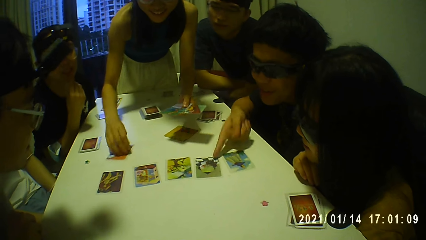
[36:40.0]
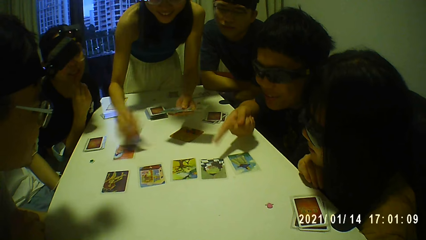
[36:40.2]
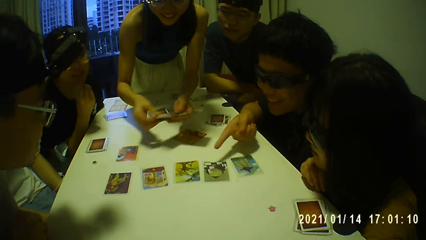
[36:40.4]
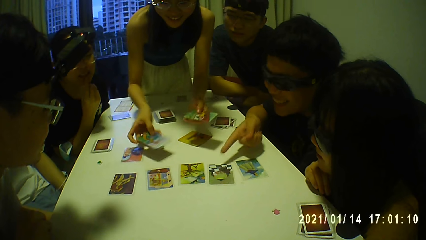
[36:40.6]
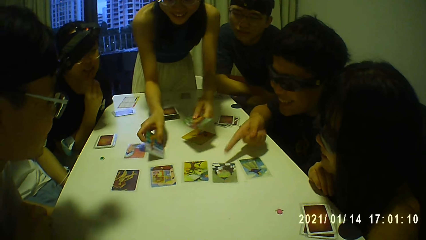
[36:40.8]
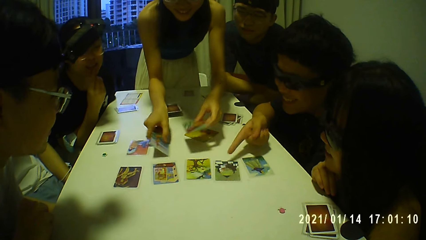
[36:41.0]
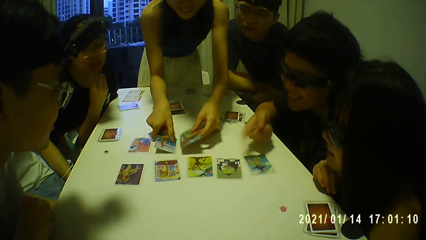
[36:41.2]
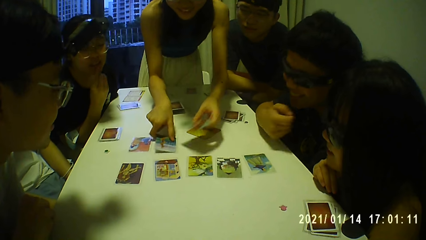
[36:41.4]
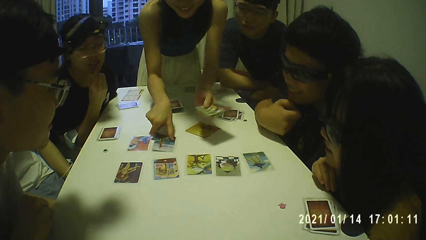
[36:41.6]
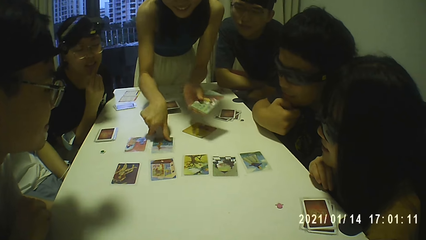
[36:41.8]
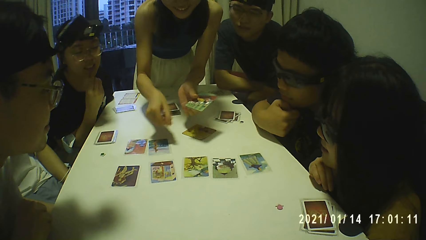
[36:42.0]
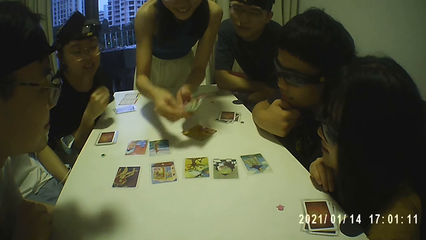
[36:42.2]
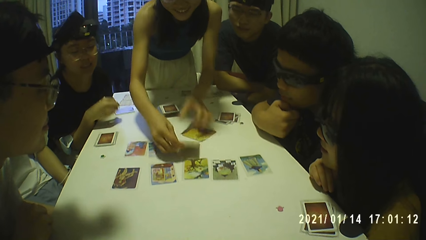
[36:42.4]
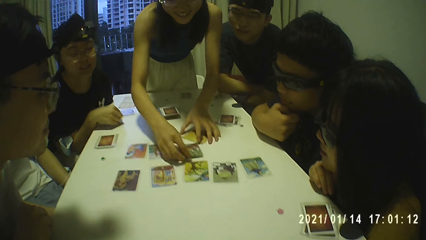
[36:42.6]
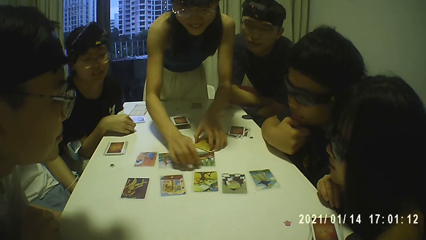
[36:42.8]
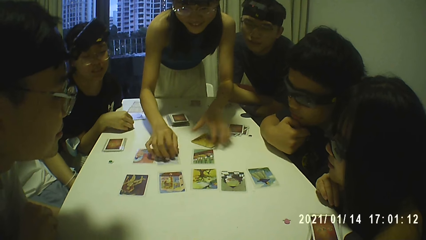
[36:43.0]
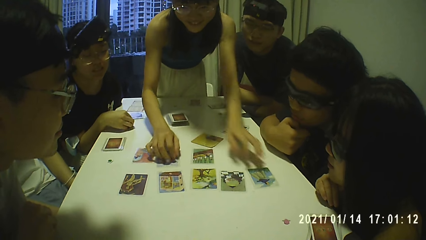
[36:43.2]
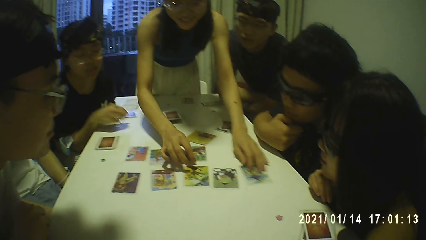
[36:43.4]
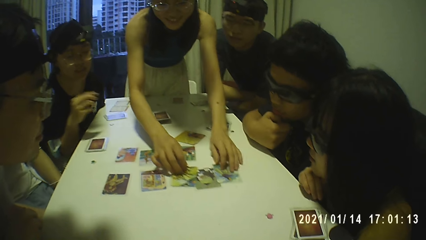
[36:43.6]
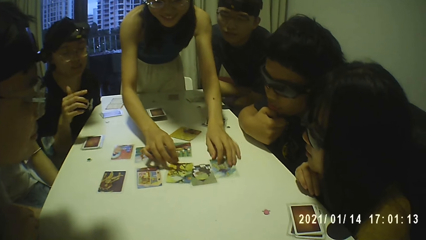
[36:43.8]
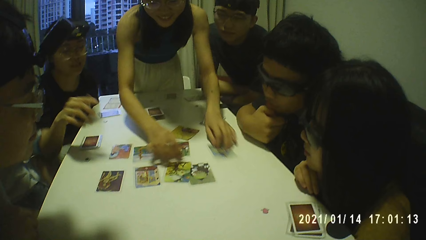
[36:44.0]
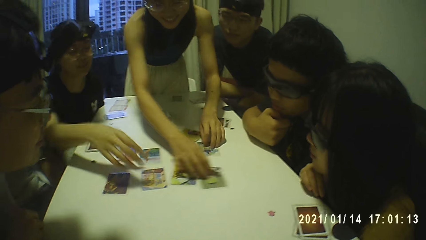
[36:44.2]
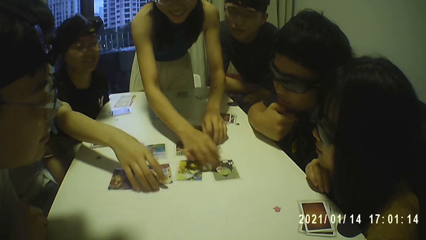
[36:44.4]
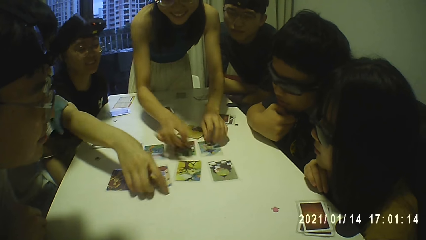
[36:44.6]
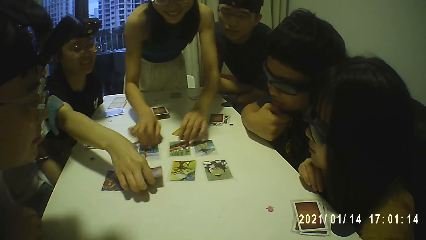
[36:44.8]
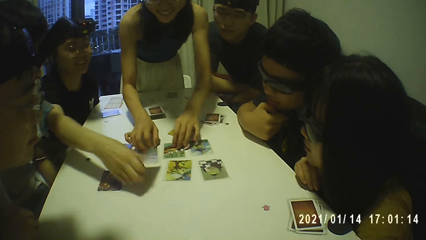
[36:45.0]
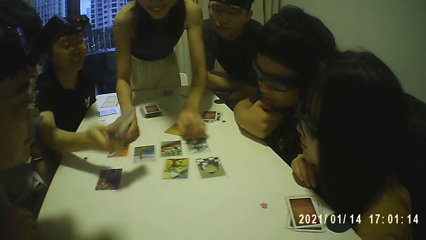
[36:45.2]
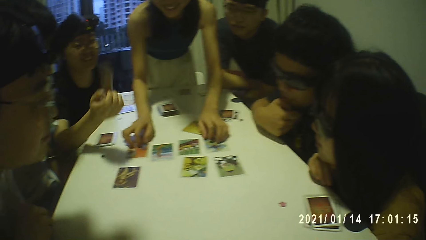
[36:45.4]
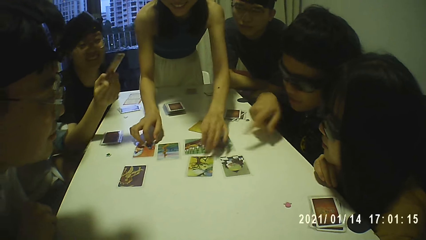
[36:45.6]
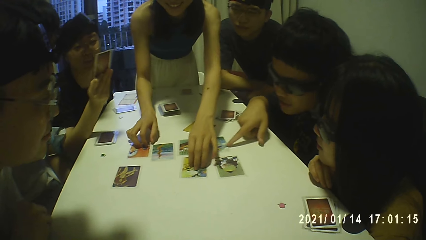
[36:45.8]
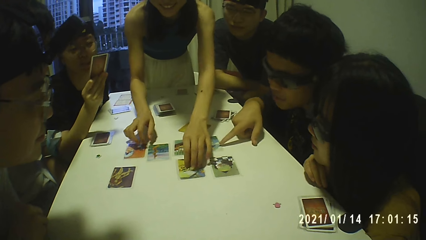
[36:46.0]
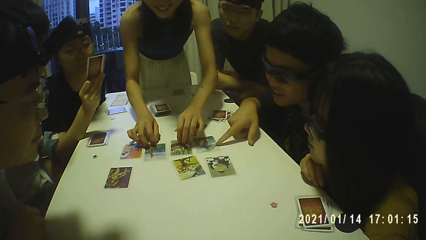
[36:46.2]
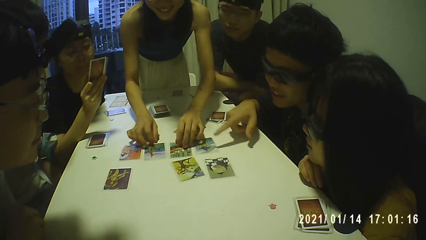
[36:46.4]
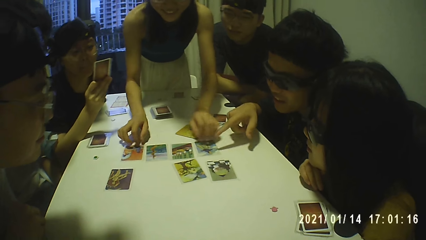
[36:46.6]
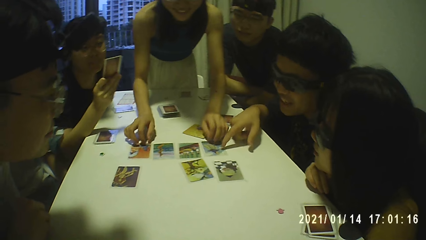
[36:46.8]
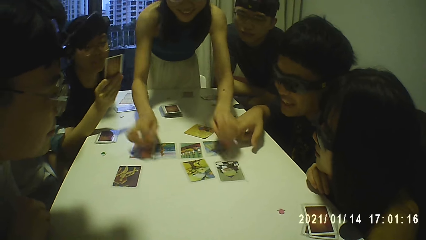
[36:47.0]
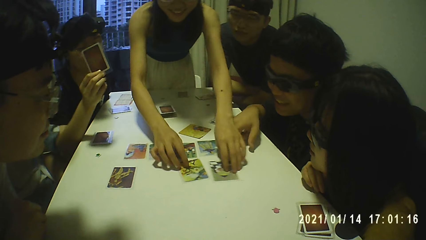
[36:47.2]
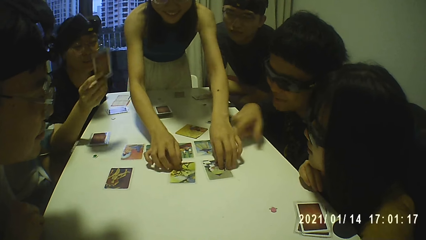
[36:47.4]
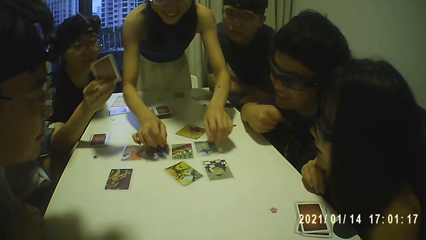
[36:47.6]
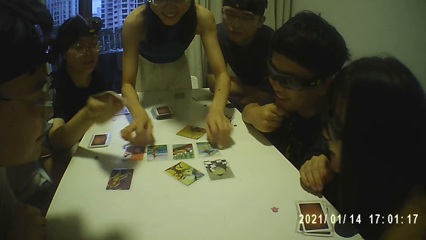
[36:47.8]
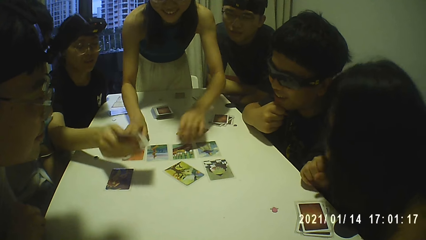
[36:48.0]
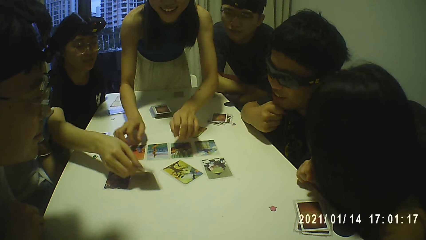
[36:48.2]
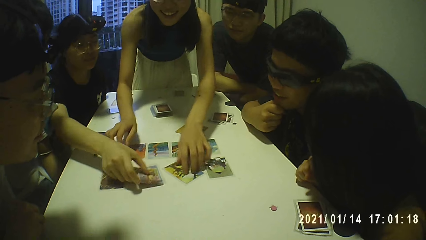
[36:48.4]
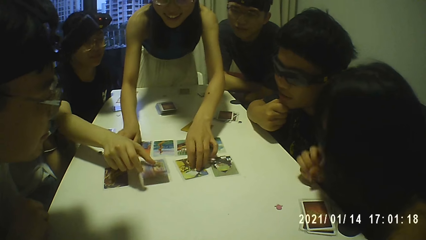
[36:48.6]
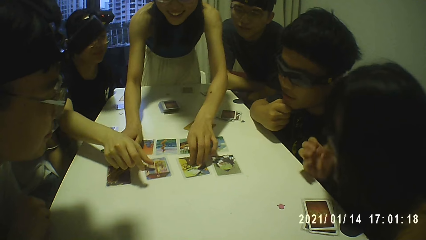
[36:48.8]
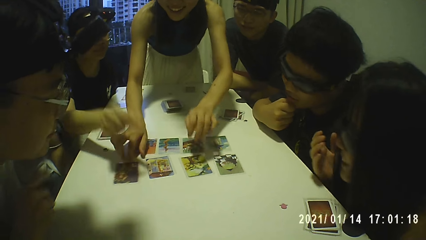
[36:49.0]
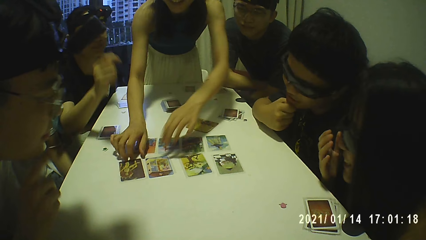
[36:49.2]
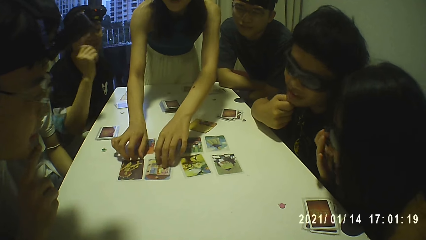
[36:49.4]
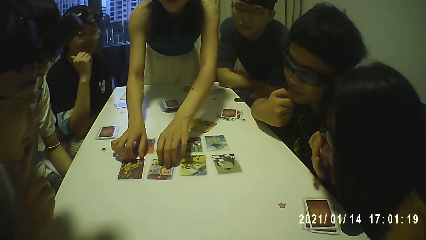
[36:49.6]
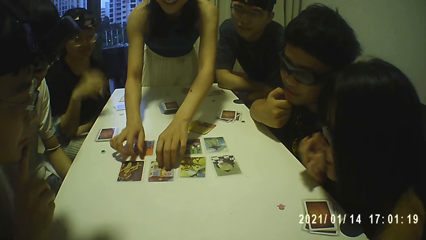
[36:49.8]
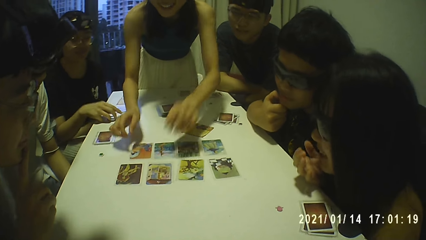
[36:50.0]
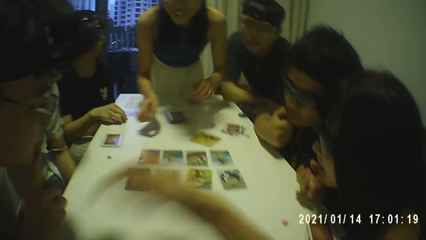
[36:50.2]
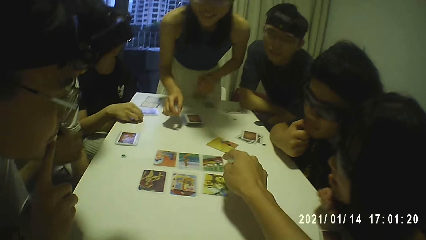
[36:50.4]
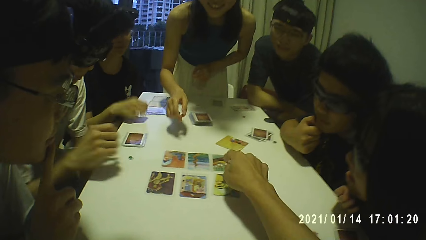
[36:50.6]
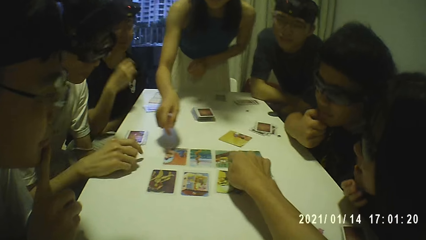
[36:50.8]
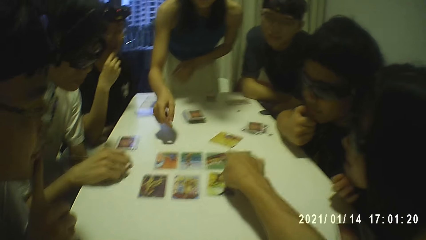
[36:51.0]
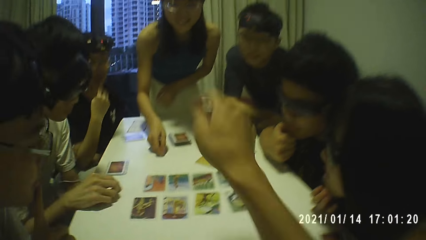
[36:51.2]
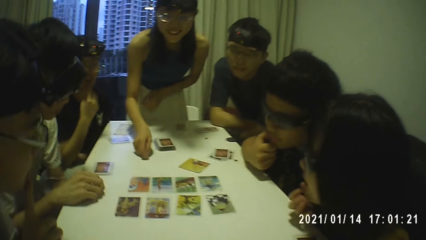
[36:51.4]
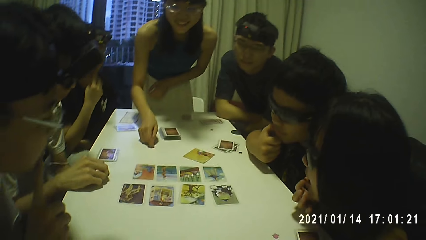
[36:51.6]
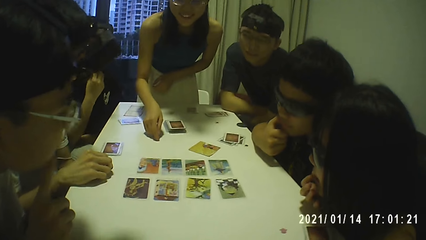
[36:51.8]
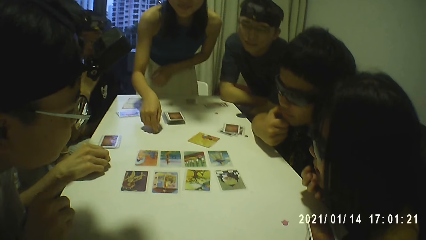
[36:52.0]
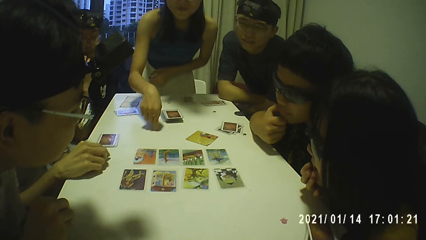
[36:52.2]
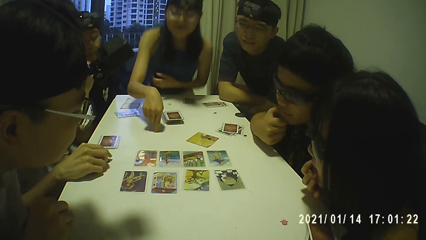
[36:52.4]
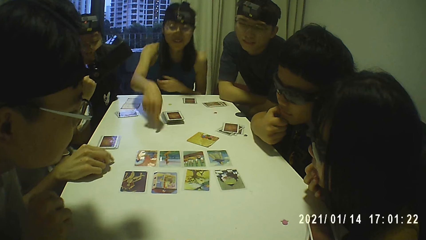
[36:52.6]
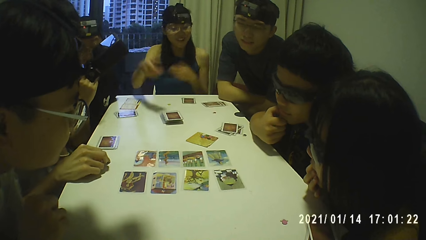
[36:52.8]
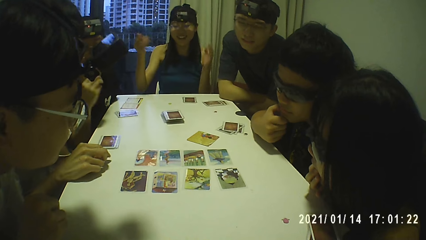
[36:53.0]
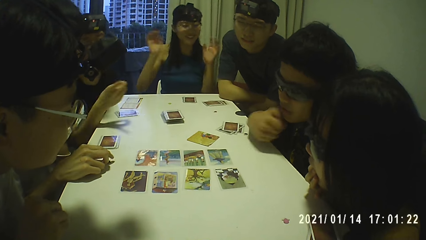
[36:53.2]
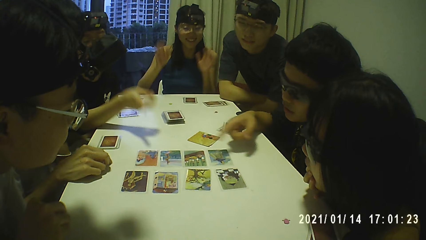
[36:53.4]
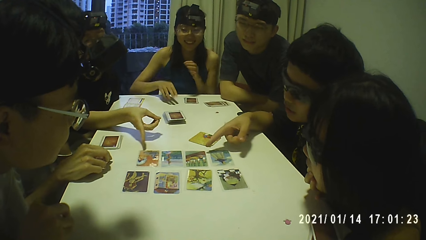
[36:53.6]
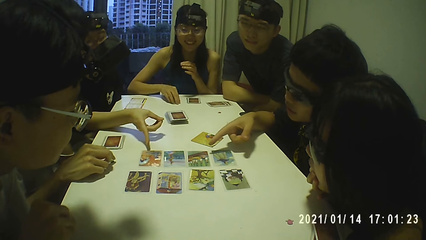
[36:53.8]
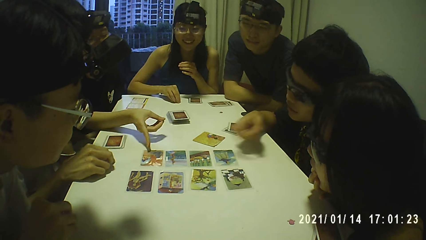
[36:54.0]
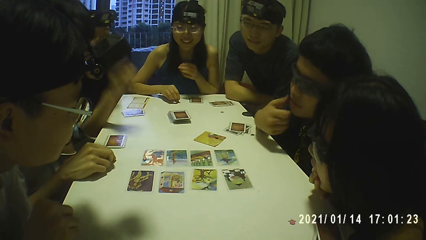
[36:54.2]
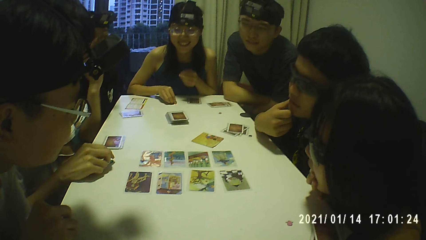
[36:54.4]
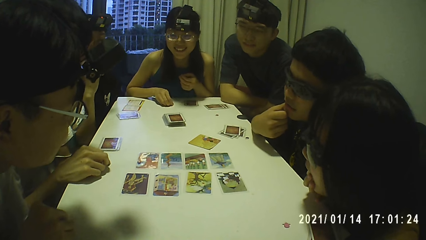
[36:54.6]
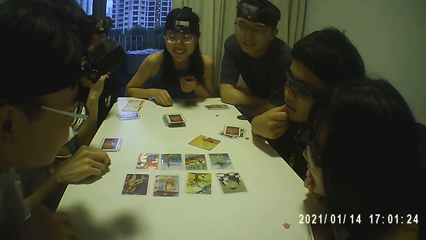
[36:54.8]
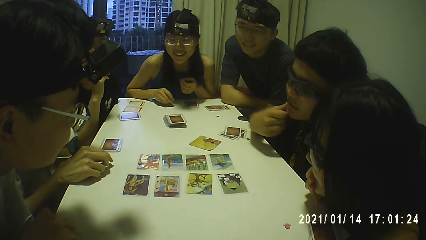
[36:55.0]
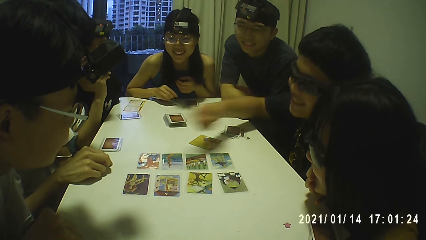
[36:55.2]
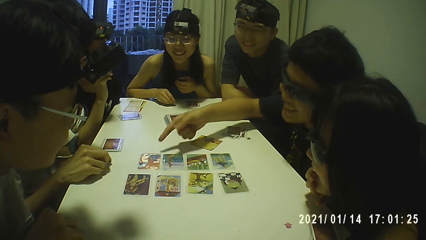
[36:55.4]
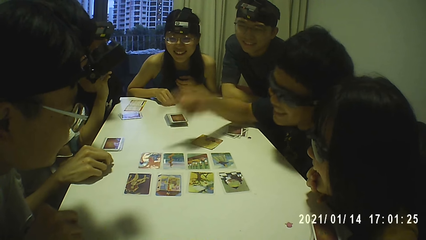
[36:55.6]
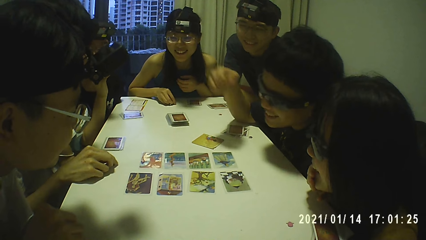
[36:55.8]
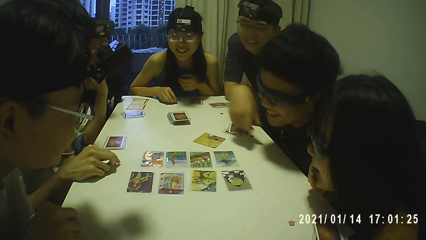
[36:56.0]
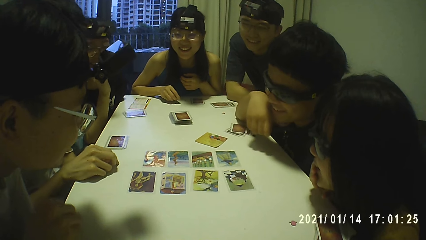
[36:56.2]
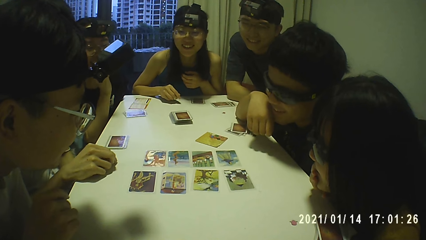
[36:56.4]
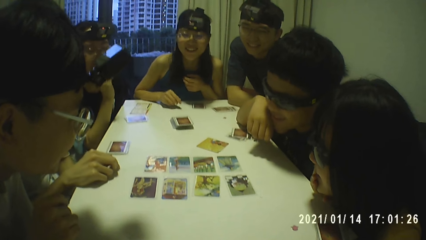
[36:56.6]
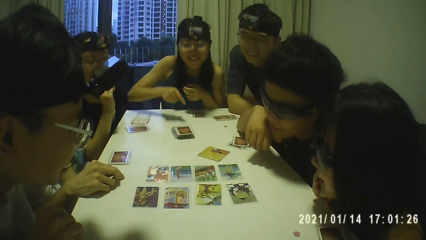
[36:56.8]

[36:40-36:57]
A woman moves a card on the table with her left hand. Another woman drops the token on the table with her right hand. The first woman moves the cards on the table with both hands. The second woman picks a card from the table with her right hand. A man touches a card on the table with his right hand. A person picks playing cards from the table. The second woman drops the card on the table with her right hand. Another person arranges the playing cards on the table. Another man touches his face with his right hand. A third woman adjusts an eyeglass on her face with her right hand. The second woman picks the token from the table with her right hand. The second man moves a token on the table with his right hand. The camera wearer touches a card on the table with his right hand. The first woman sits on a chair. The third woman touches her face with her right hand. The first woman picks the token from the table with her right hand. The second woman touches a card on the table with her right hand.
